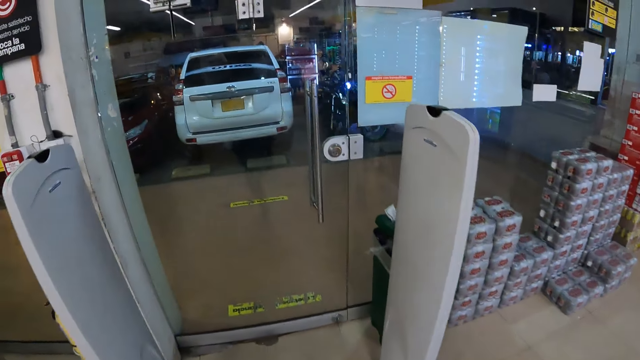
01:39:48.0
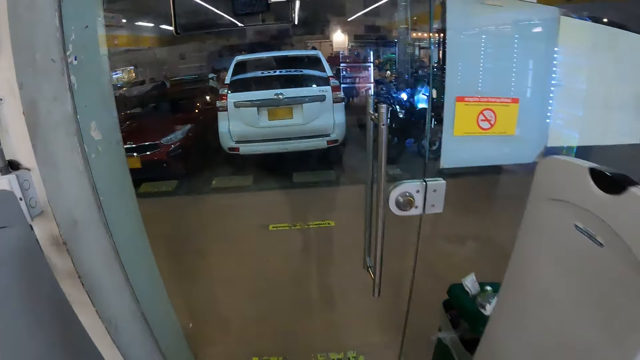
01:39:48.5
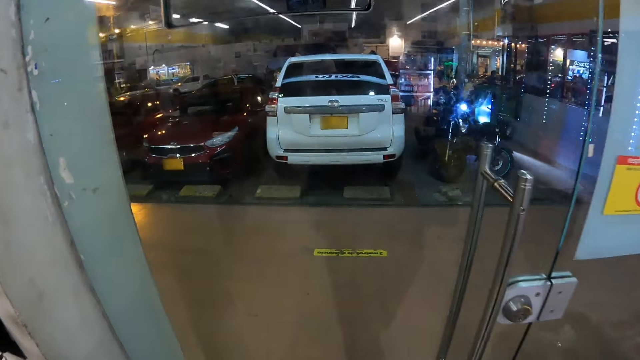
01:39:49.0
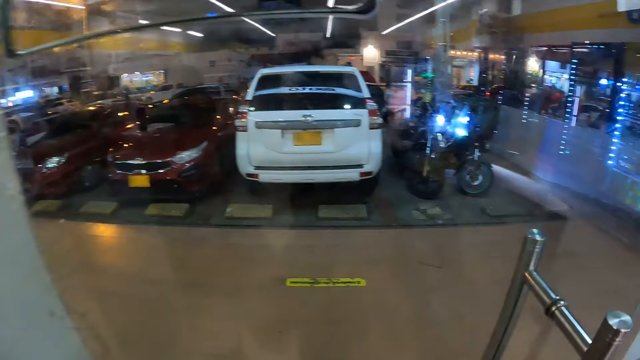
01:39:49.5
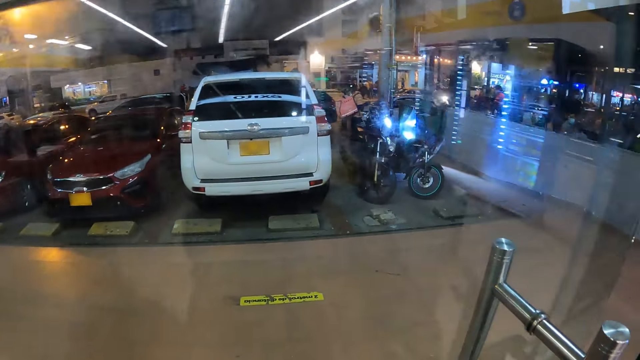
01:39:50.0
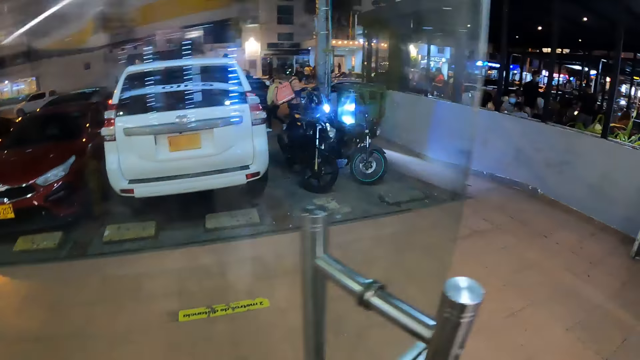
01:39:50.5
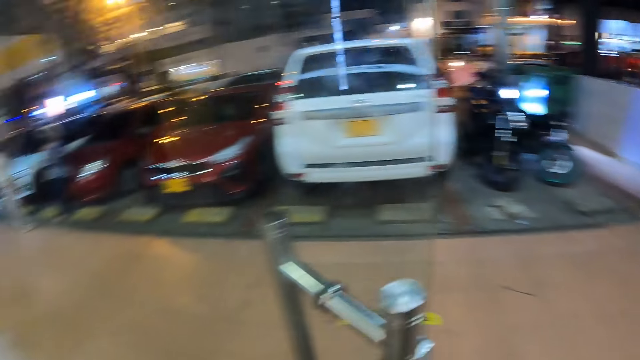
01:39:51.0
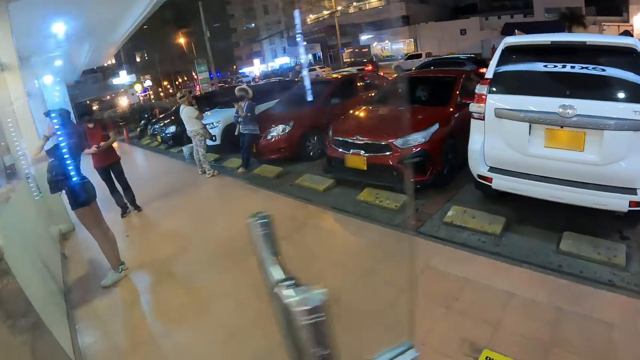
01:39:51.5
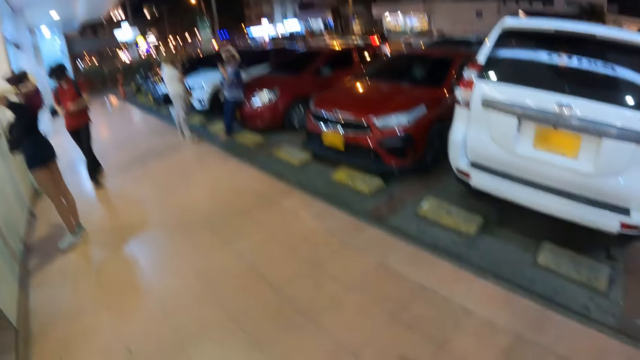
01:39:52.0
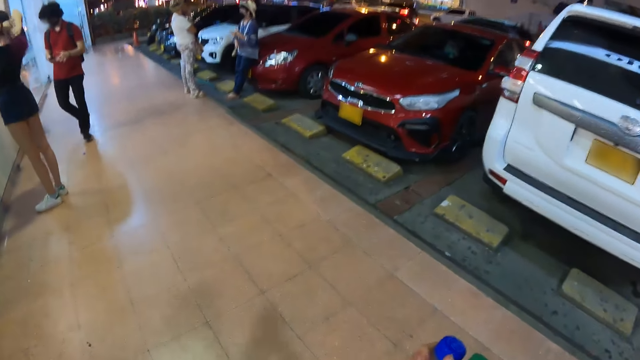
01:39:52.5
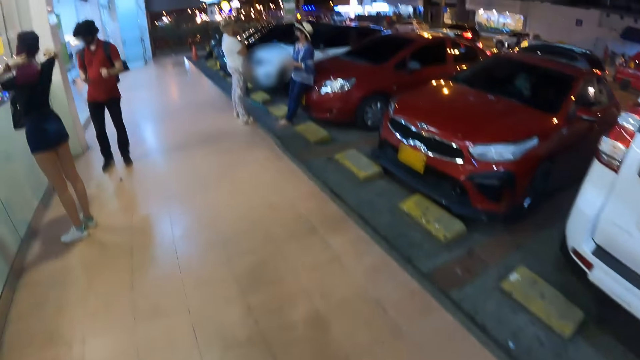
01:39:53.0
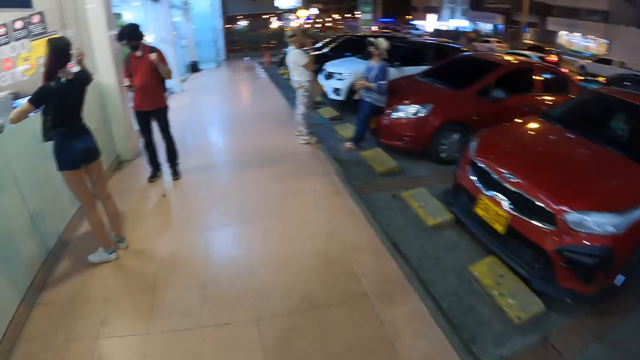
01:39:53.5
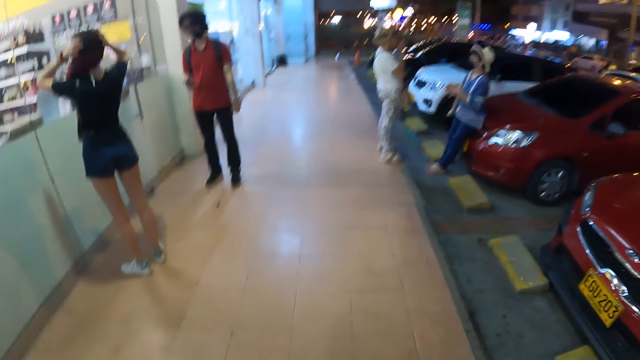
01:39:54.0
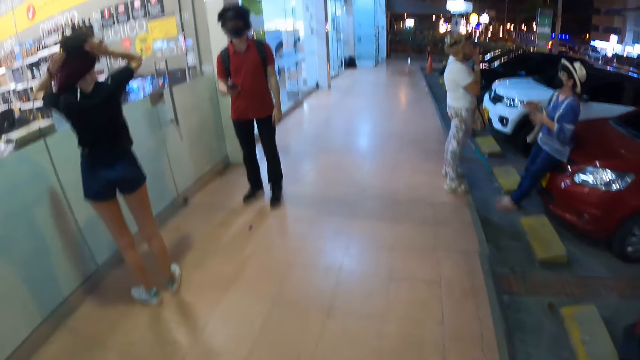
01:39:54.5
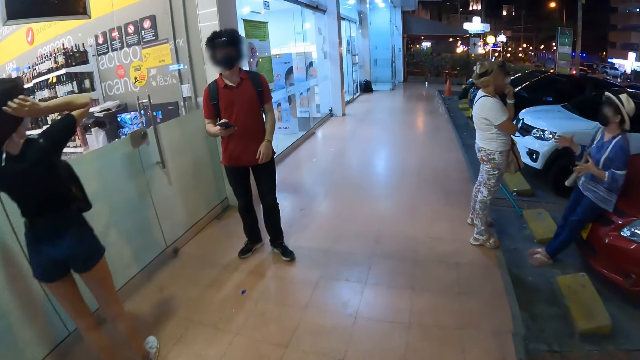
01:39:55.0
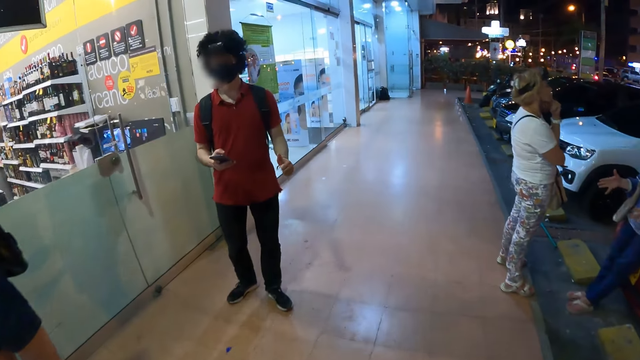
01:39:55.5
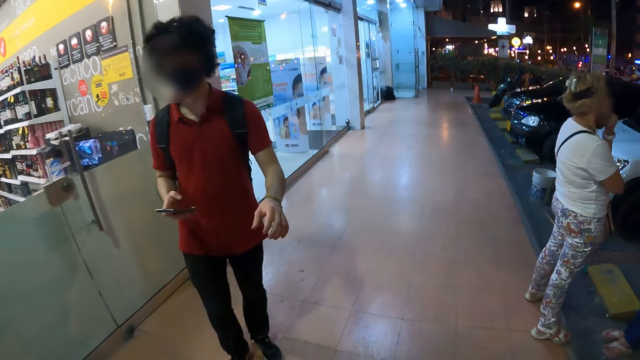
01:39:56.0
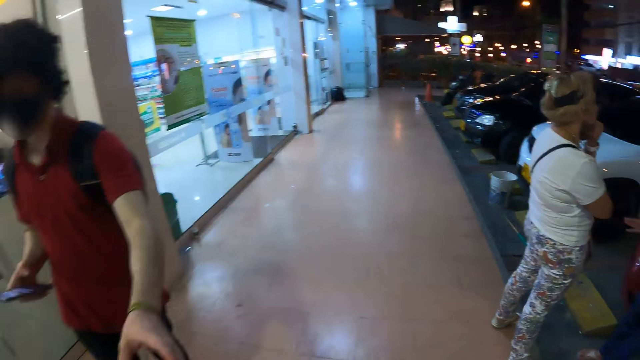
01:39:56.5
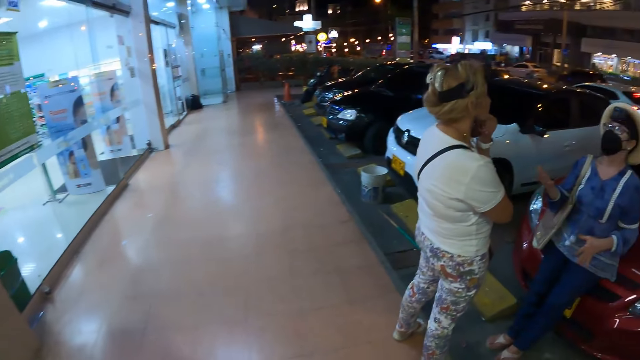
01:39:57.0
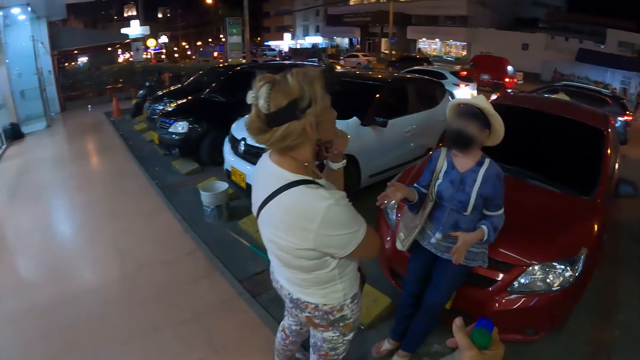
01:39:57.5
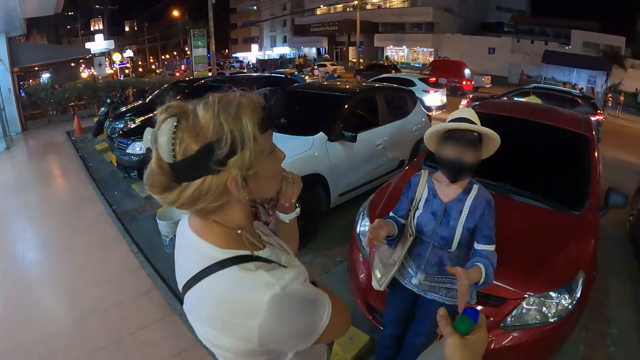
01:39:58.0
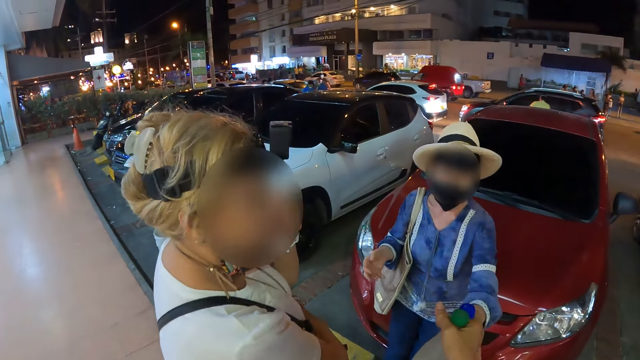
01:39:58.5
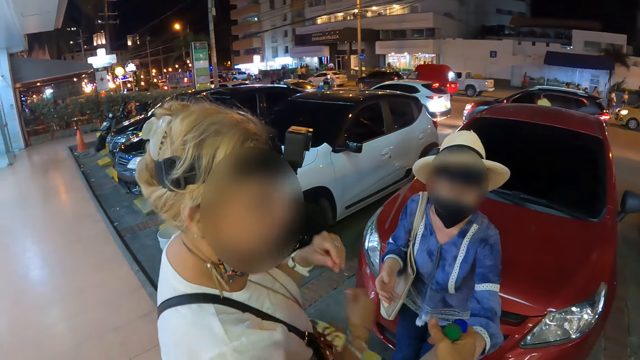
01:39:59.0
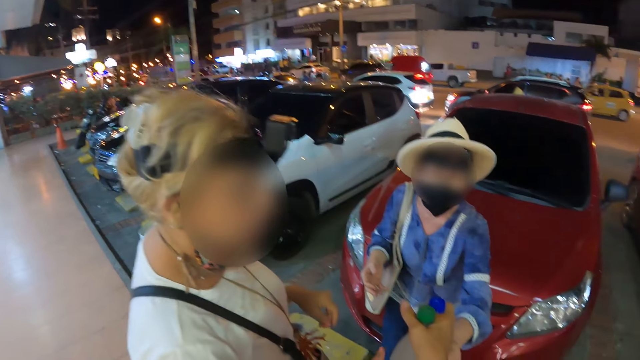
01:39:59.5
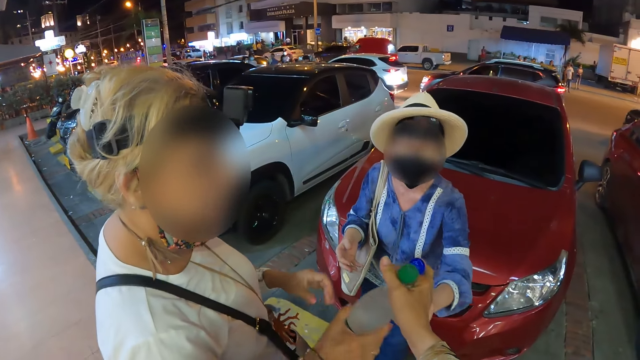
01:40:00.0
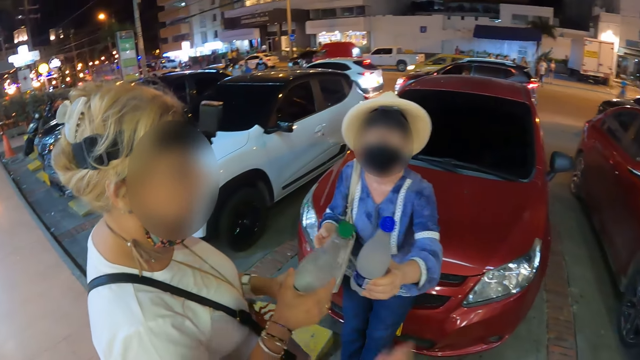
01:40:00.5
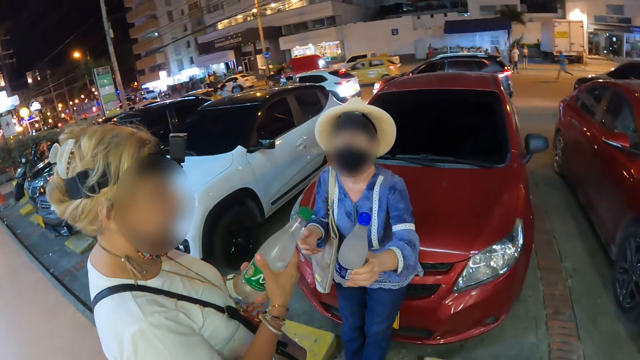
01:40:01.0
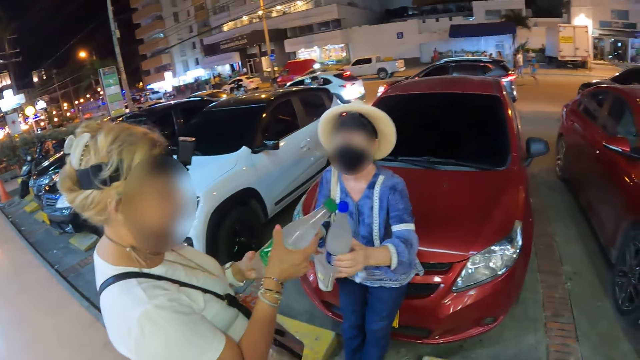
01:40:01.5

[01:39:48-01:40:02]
The camera wearer opens the store door with her right hand. She turns towards a group of people. A woman packs her hair with both hands. A man holds a phone with his right hand. The camera wearer walks towards the group of people. Another woman demonstrates to a third woman with both hands. The camera wearer passes the energy drink to the man with her left hand. She turns towards the second woman and the third woman. She passes the bottle of water to the second woman with her right hand. The third woman collects the bottle of water from the camera wearer with her right hand.

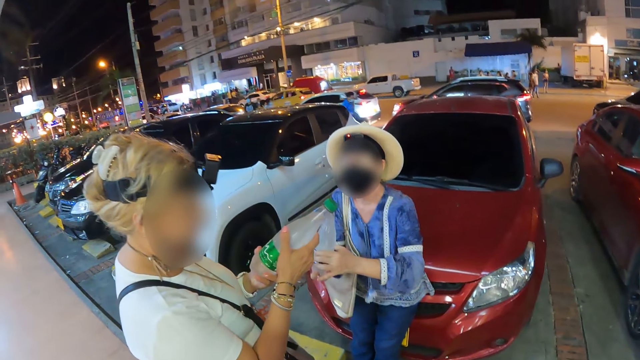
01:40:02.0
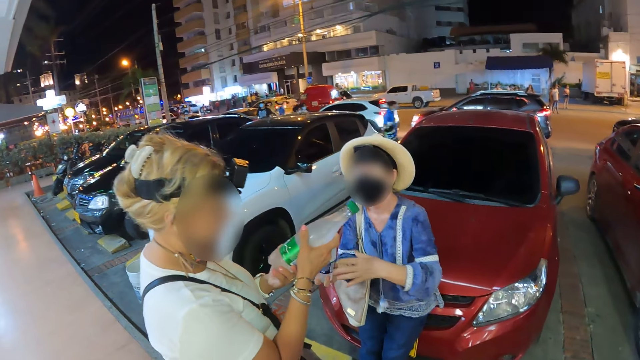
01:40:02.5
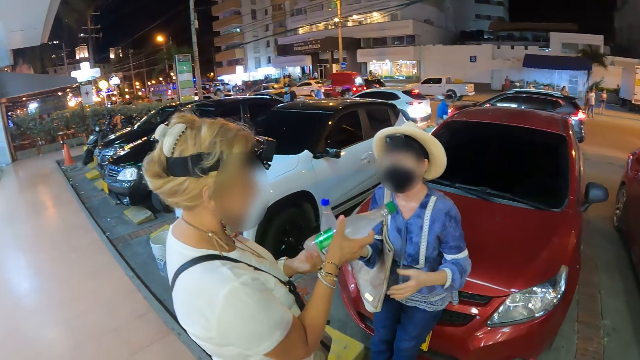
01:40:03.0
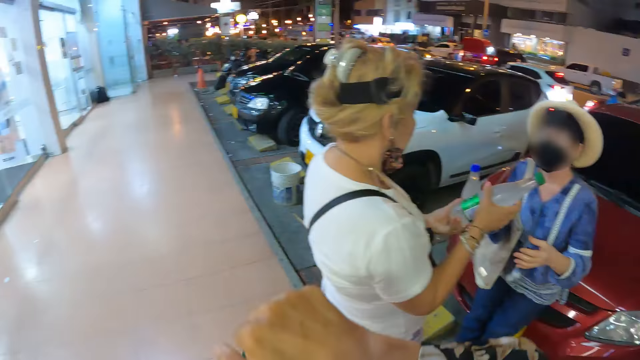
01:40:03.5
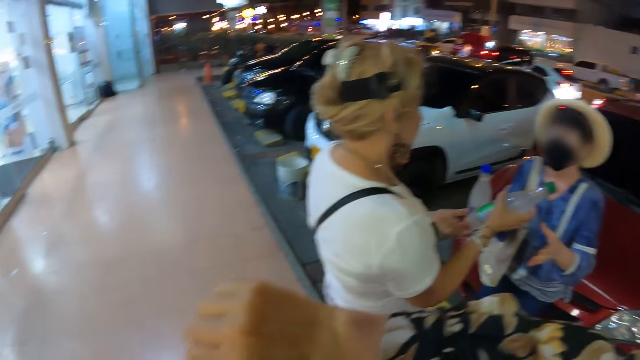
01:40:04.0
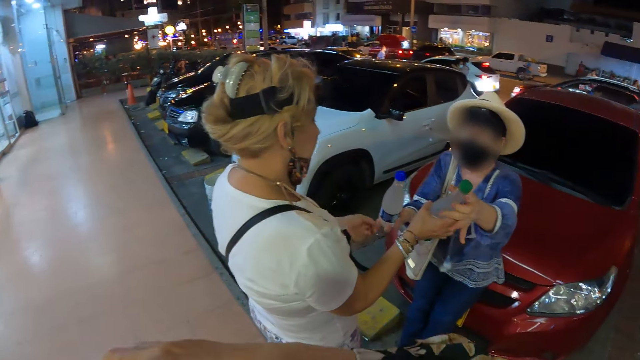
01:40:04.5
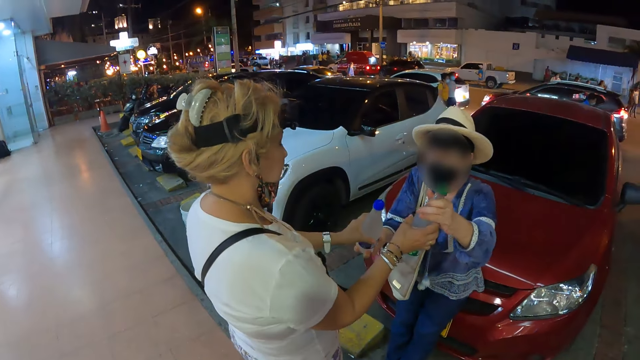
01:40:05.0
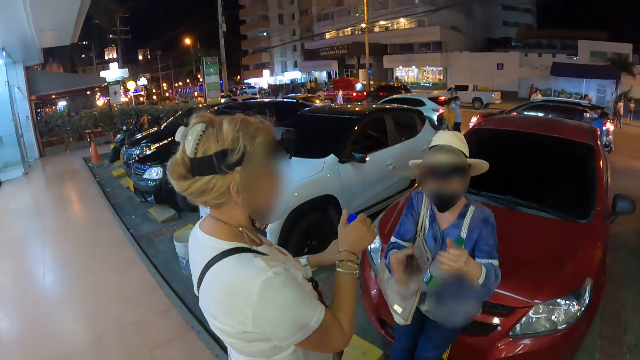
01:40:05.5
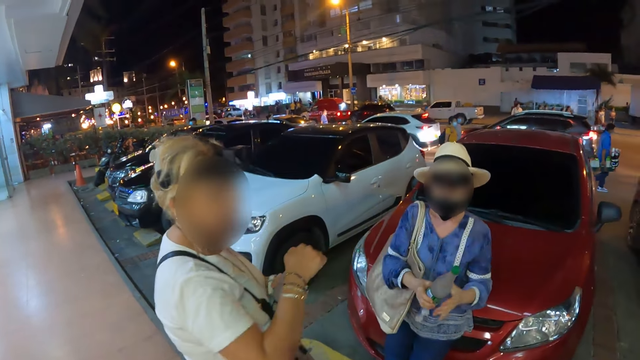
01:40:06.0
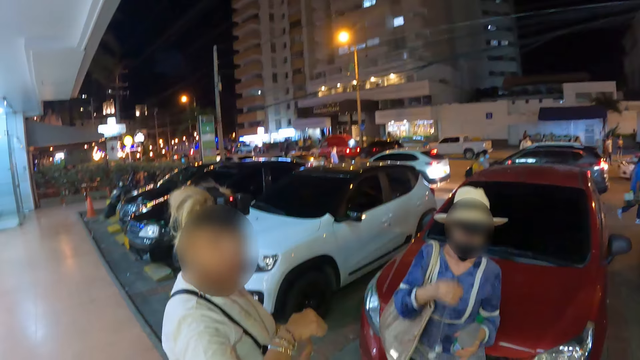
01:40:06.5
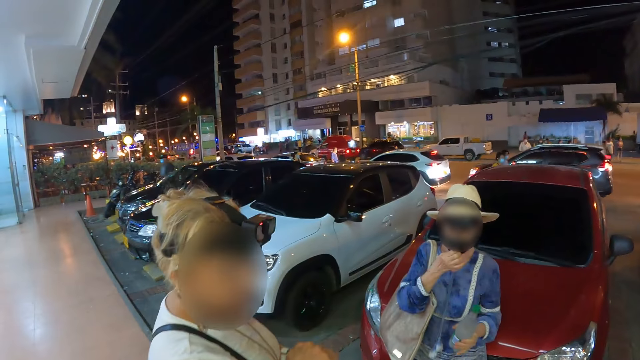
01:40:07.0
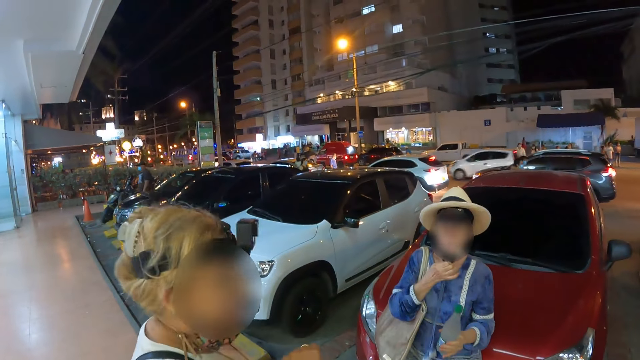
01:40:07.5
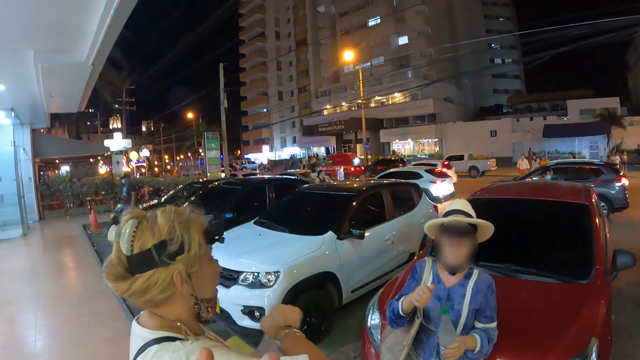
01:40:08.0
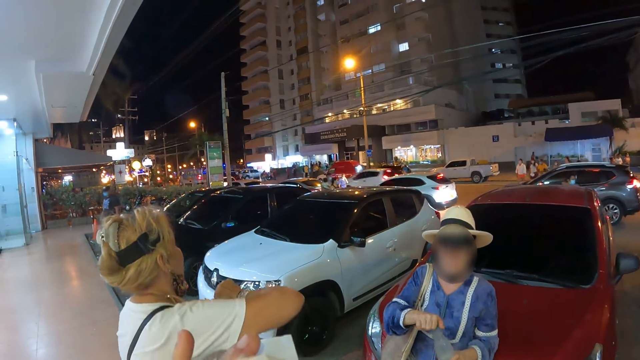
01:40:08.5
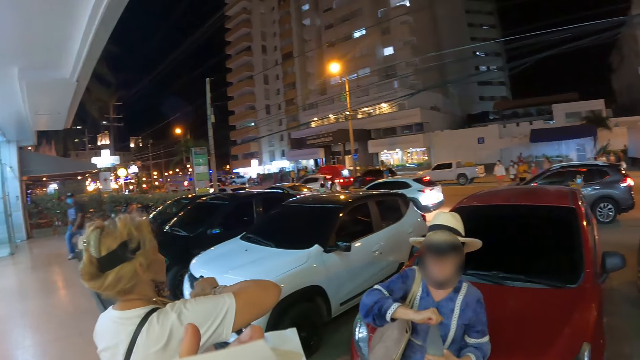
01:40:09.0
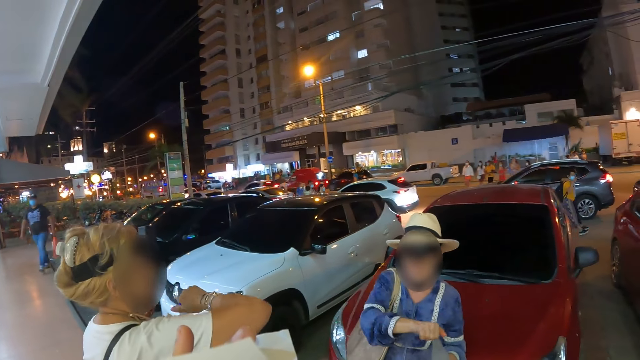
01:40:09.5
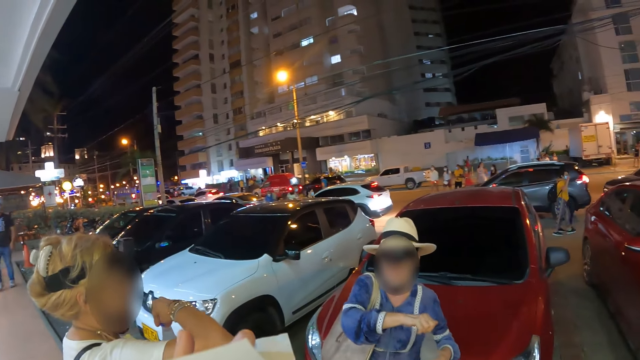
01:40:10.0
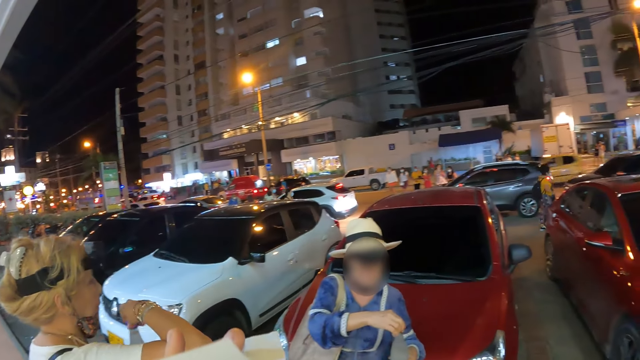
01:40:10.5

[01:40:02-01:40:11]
A woman passes the bottle of water from her left hand to her right hand. Another woman holds the bottle of water with both hands. The camera wearer opens the soda drink in her left hand with her right hand. The first woman and the other woman exchange the bottle of water in their hands. The other woman opens the bottle of water in her left hand with her right hand. The first woman removes her nose mask from her nose with her right hand. The other woman opens the bottle of water in her left hand with her right hand. The camera wearer drinks. The first woman opens the bottle of water in her right hand with her left hand.
